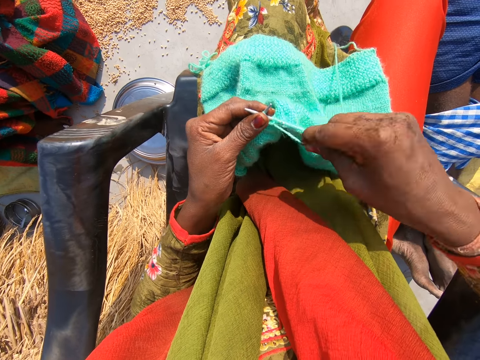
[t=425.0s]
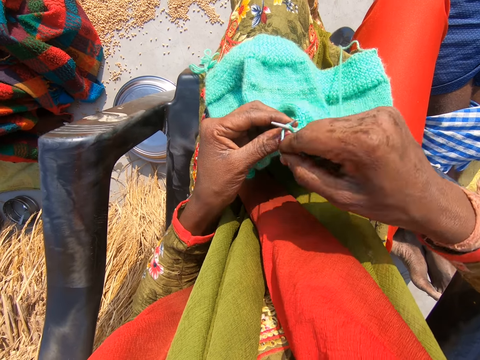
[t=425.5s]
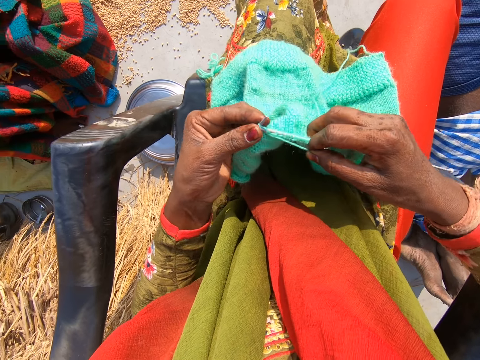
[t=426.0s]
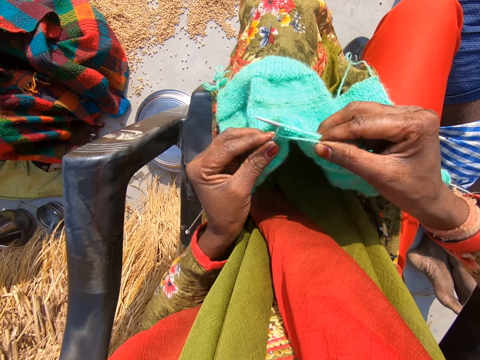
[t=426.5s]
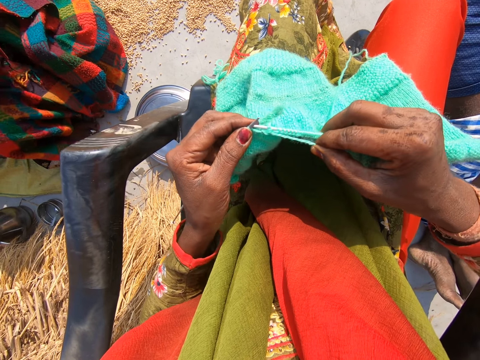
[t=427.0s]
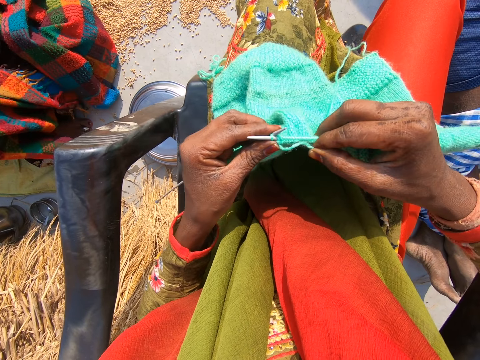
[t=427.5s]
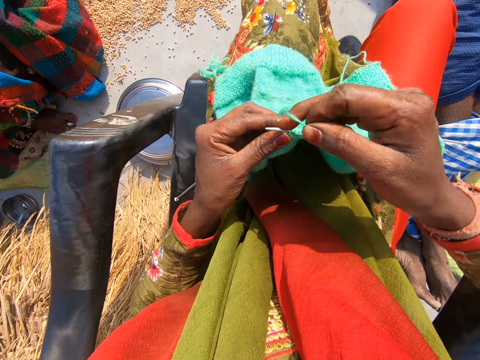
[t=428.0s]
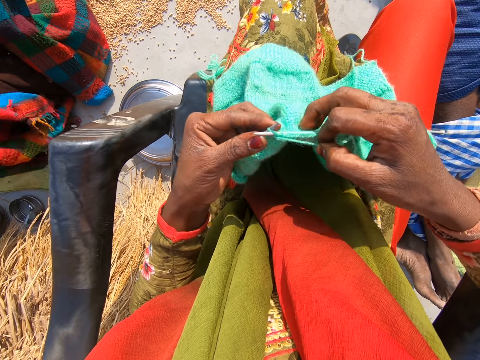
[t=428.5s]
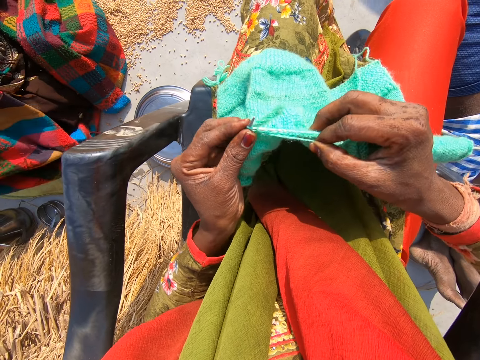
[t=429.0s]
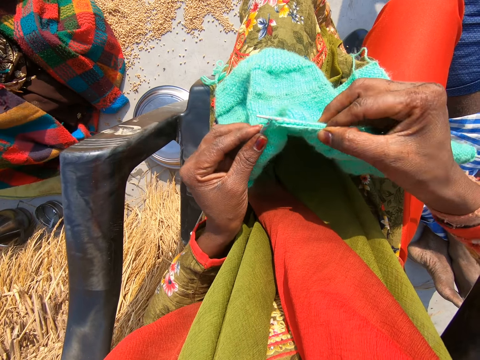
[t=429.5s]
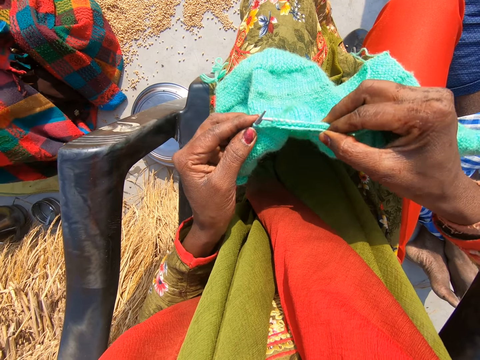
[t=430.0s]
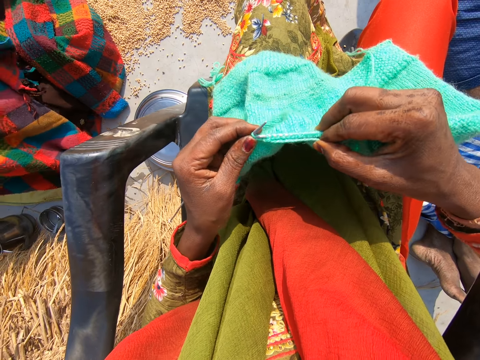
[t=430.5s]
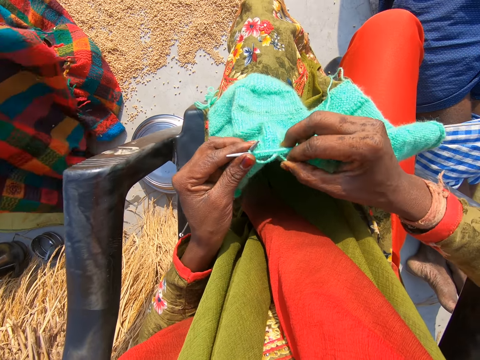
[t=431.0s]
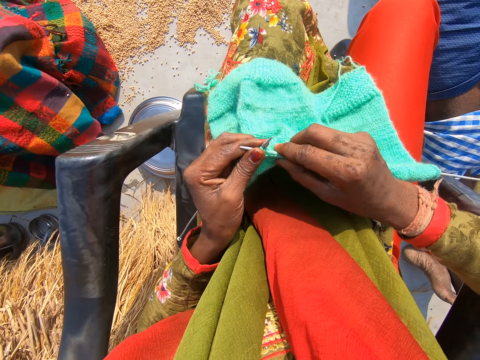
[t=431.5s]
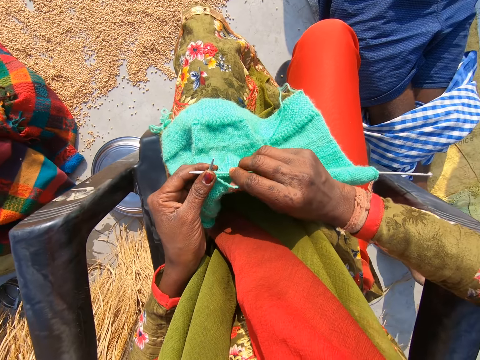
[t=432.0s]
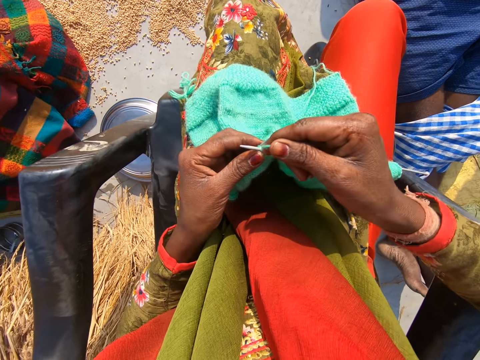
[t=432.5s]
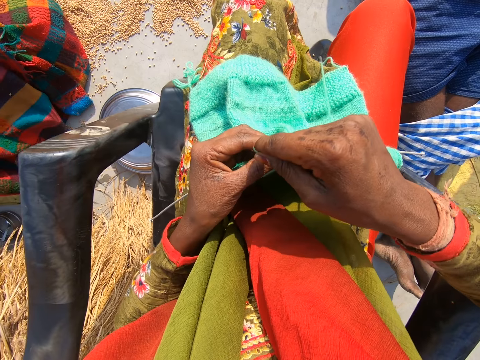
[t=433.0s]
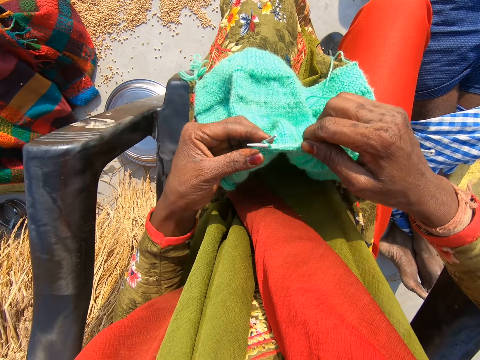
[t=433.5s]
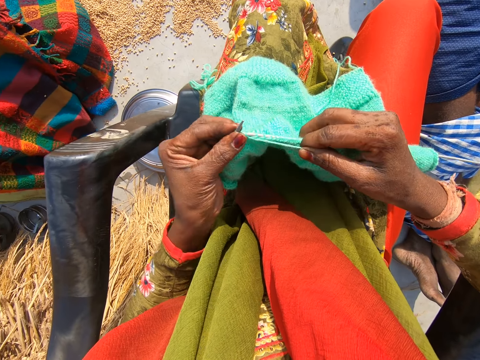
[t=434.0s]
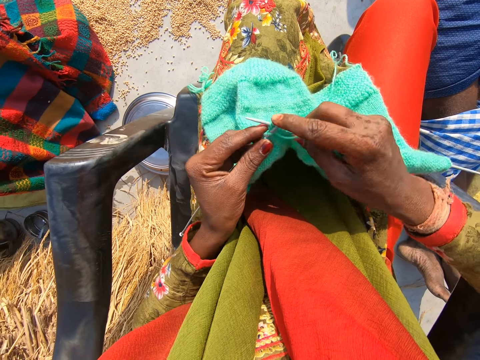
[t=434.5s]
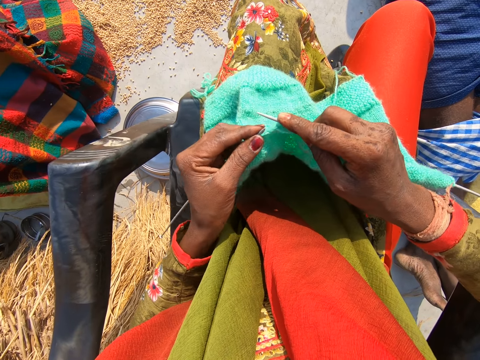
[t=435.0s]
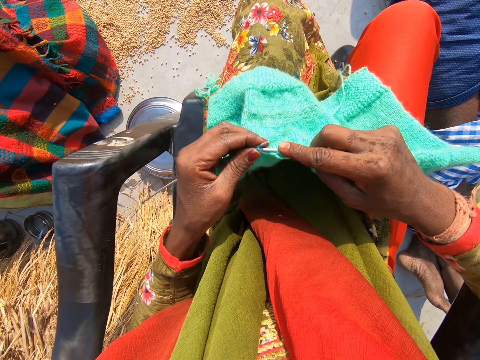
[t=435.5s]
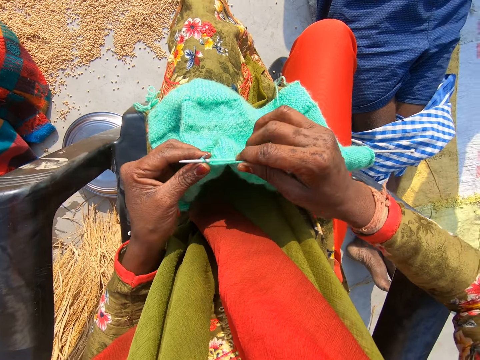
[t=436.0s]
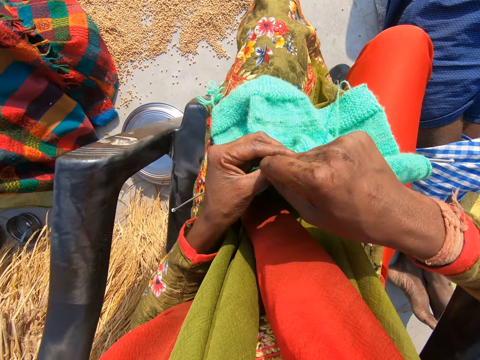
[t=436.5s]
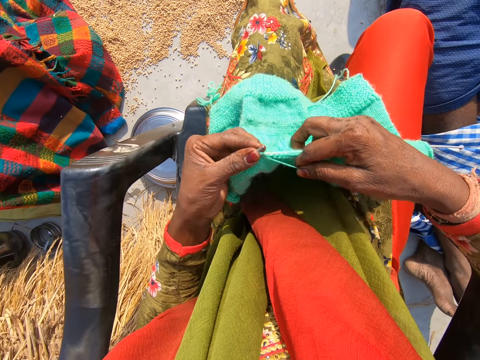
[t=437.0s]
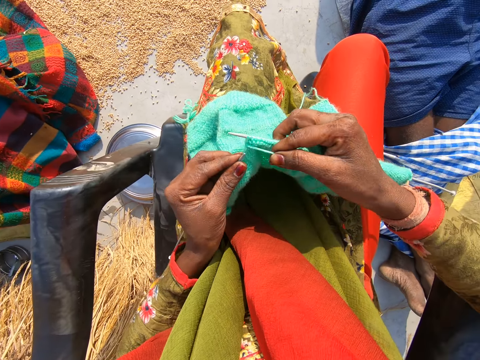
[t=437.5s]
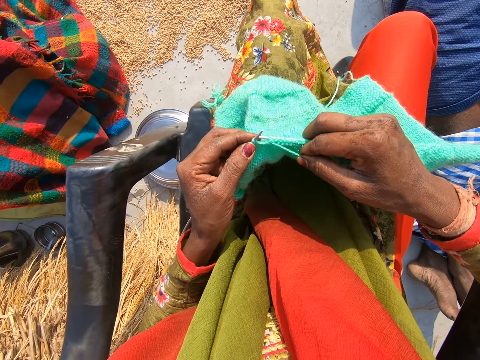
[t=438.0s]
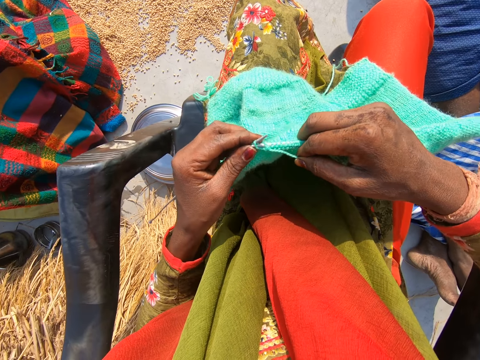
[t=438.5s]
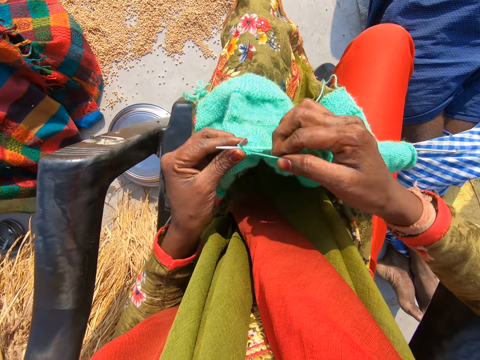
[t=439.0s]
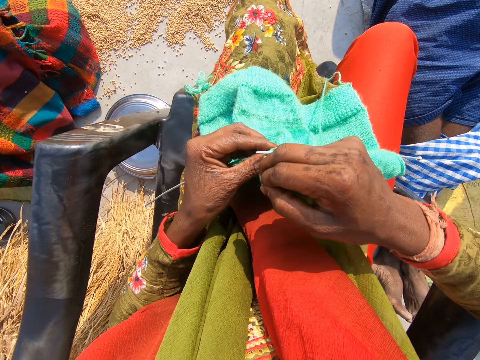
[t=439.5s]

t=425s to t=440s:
The camera wearer interacts with a man, another man, a woman and another man.

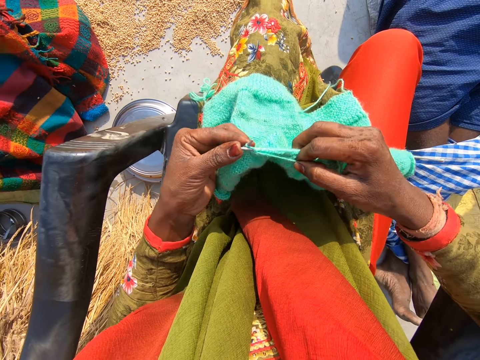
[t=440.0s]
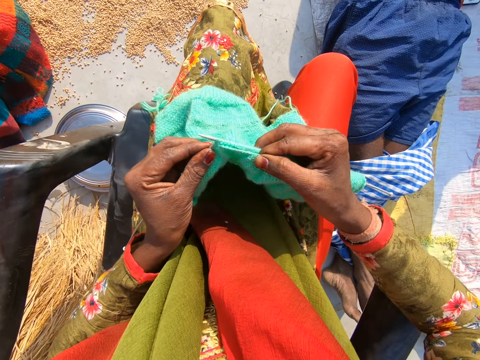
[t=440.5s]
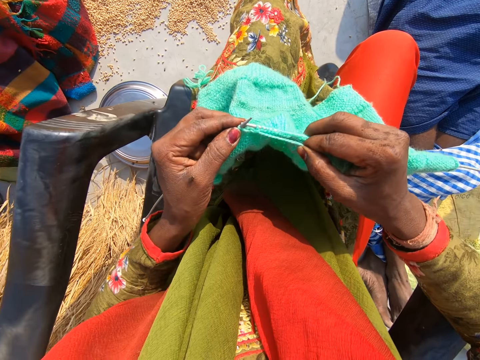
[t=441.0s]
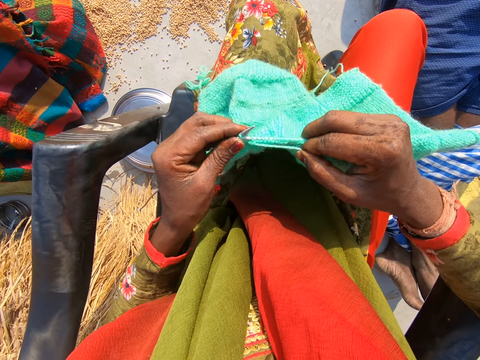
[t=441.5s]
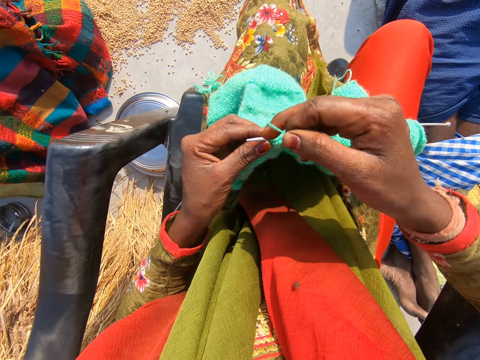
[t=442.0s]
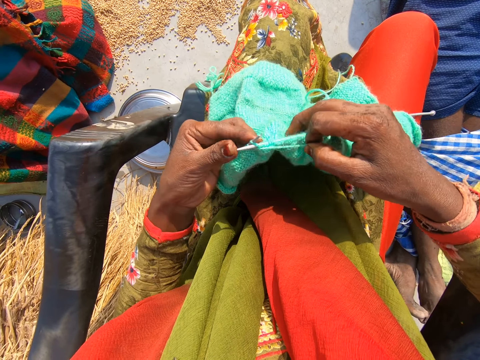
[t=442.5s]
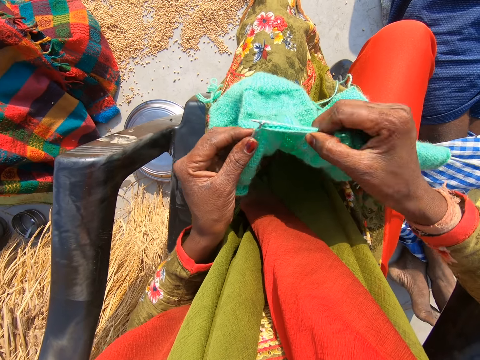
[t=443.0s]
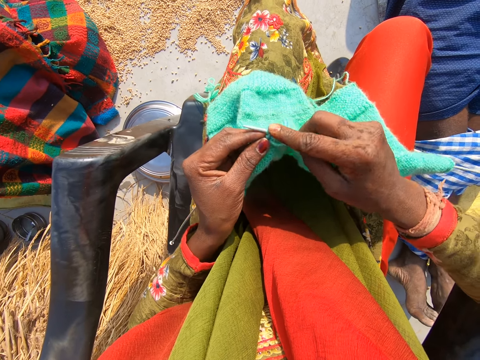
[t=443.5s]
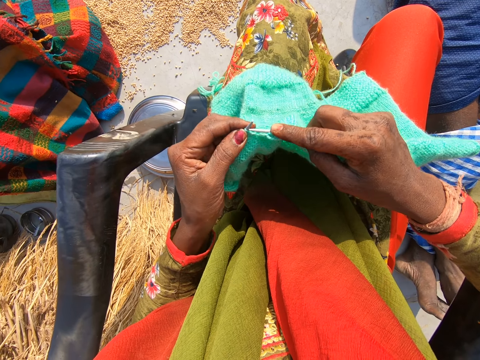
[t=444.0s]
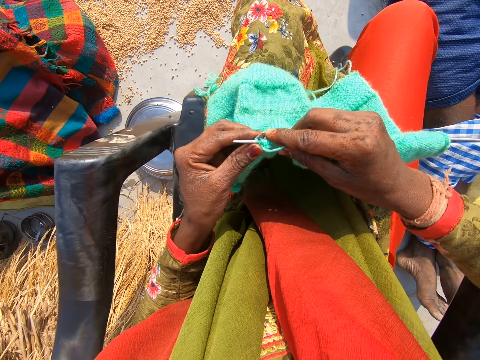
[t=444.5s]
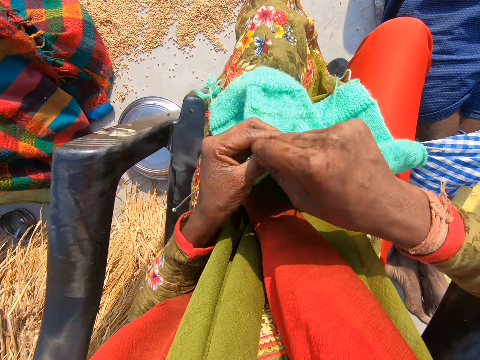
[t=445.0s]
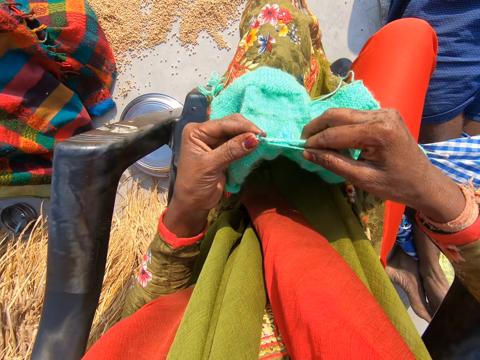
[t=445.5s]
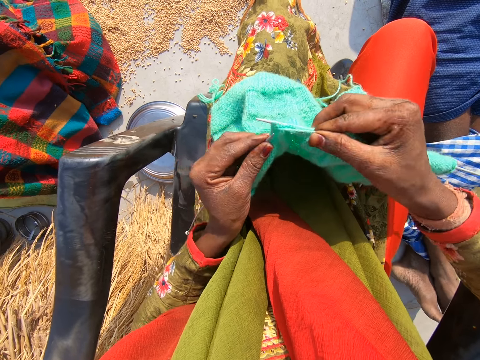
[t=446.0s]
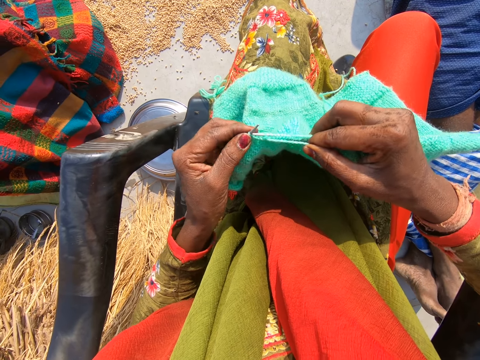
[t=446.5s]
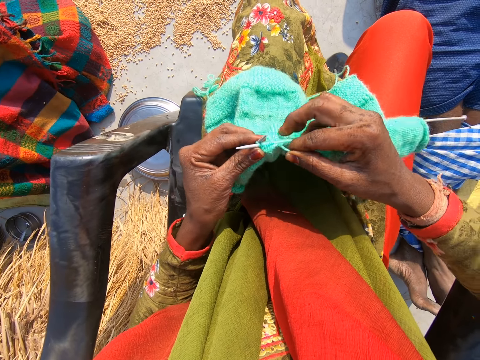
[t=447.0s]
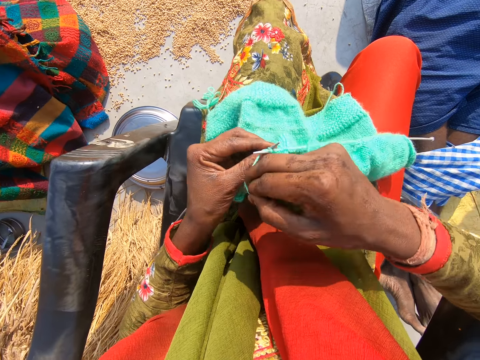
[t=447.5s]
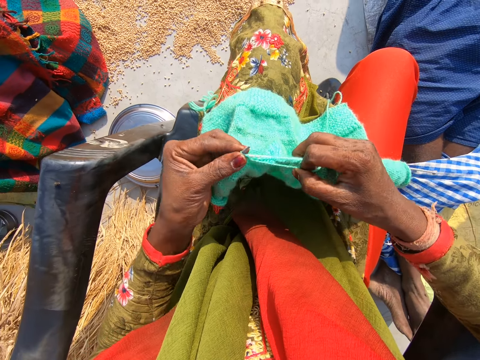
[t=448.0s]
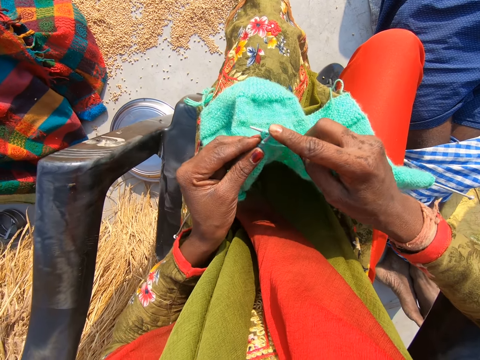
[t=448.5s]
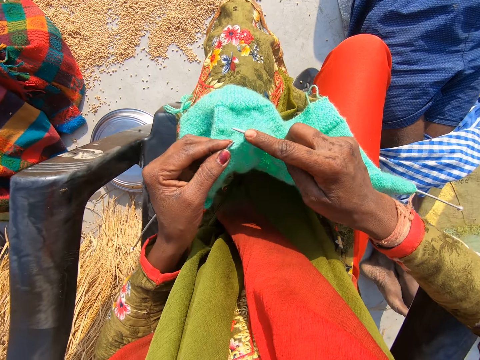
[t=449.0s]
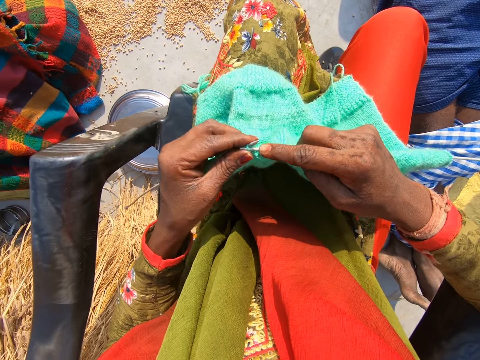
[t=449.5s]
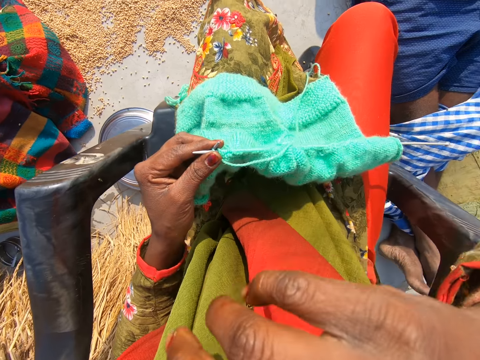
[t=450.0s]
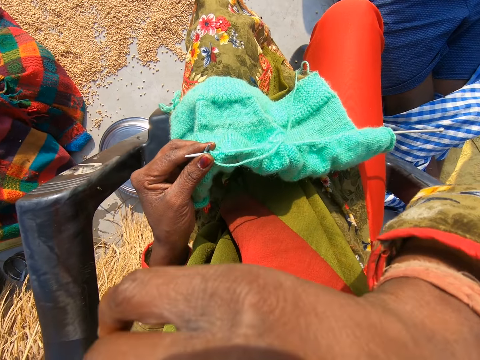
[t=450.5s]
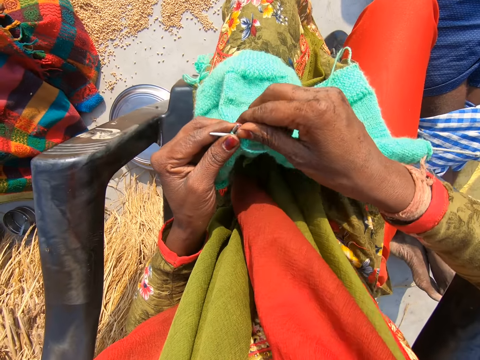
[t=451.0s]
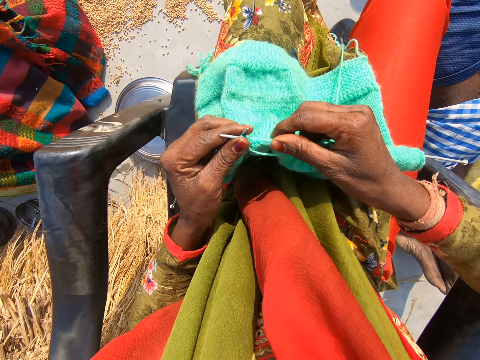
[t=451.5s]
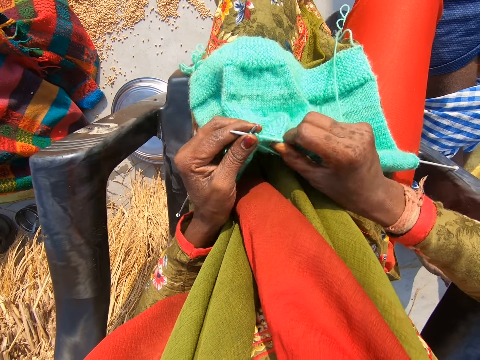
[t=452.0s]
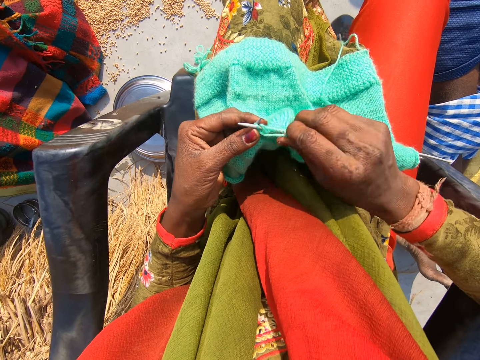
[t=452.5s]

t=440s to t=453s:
A man rubs his legs. The camera wearer touches her face with her right hand. She moves her hand towards the face. She moves her hand away from the face. She moves yarn along the crochet. She adjusts the shawl with her right hand.
